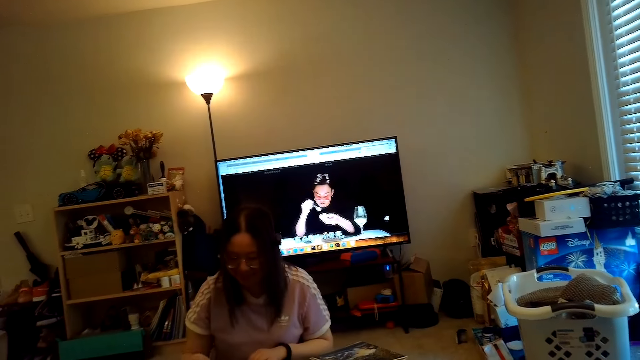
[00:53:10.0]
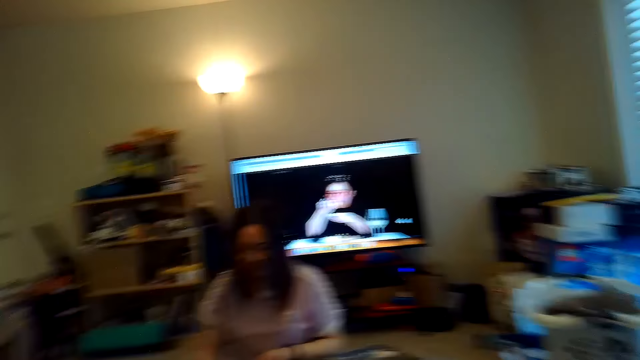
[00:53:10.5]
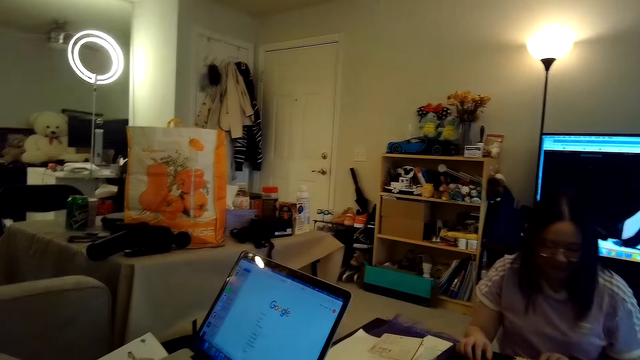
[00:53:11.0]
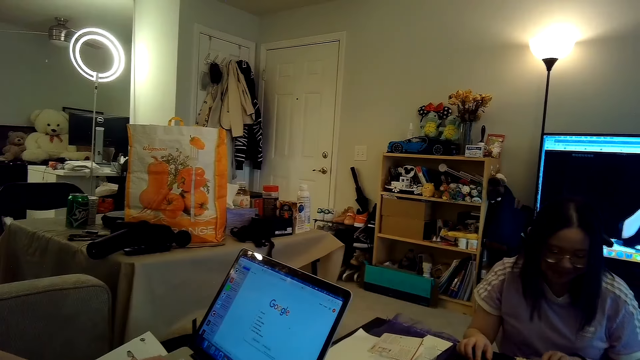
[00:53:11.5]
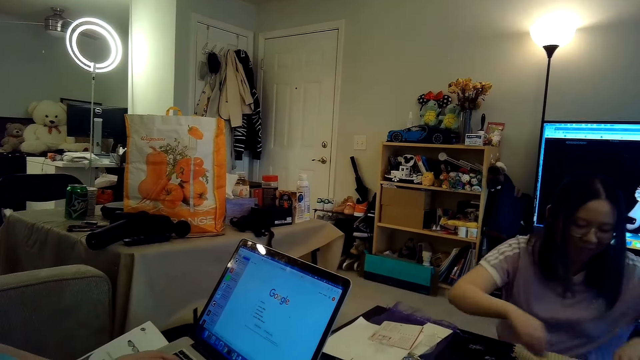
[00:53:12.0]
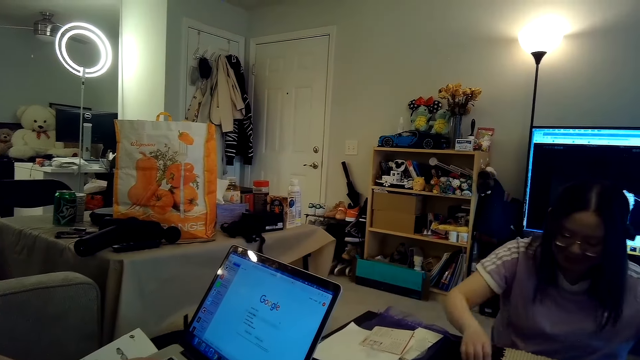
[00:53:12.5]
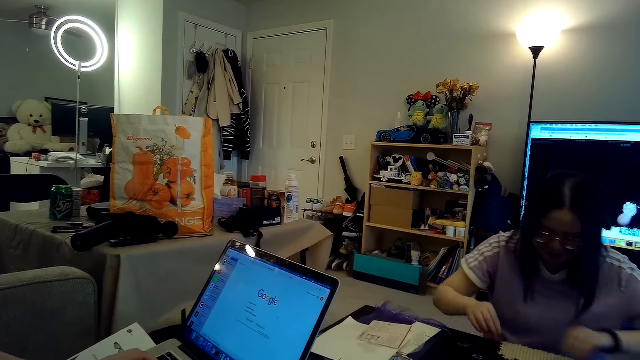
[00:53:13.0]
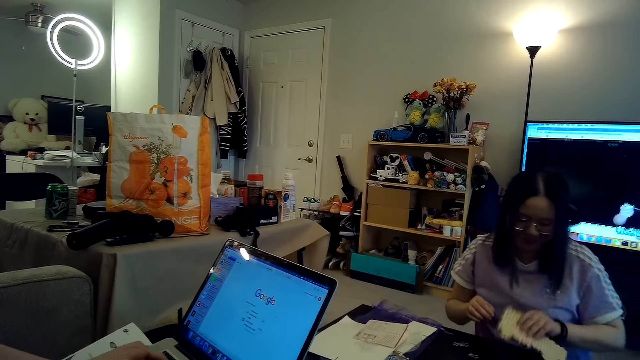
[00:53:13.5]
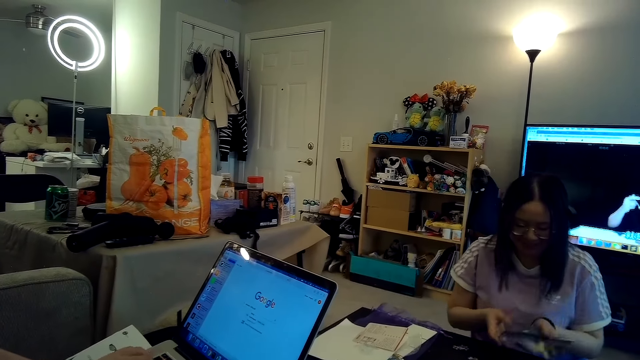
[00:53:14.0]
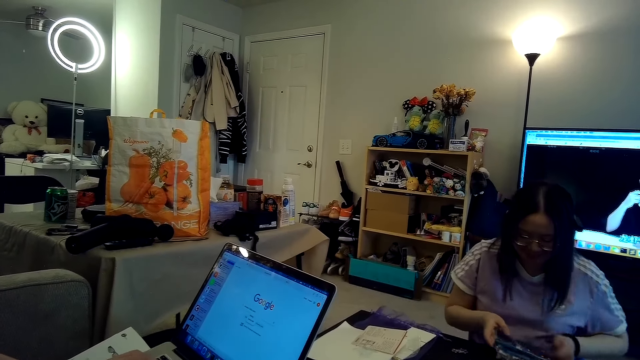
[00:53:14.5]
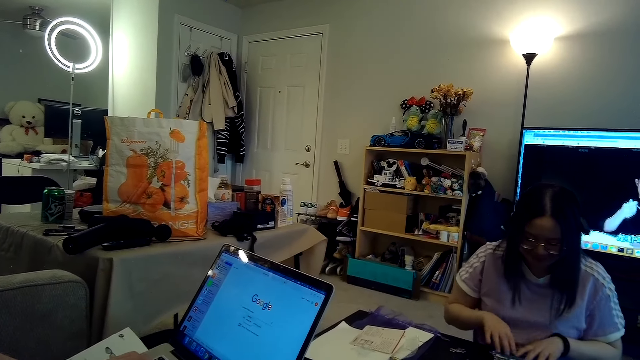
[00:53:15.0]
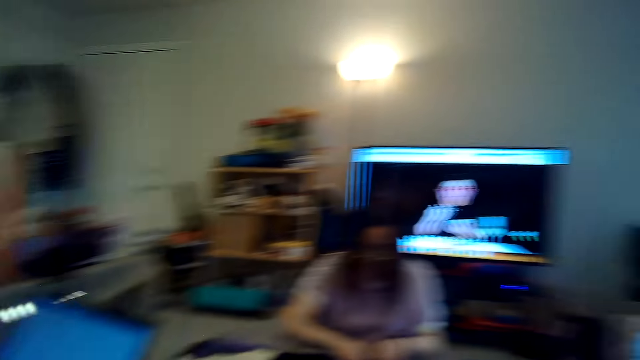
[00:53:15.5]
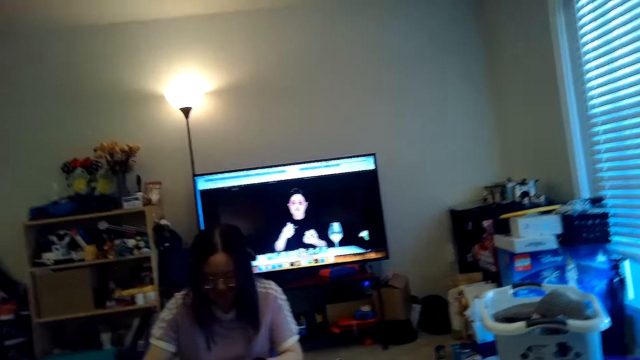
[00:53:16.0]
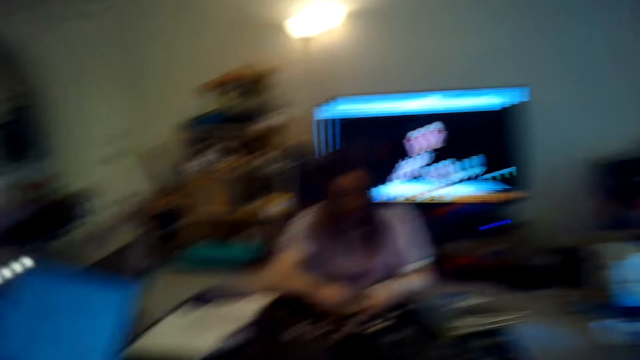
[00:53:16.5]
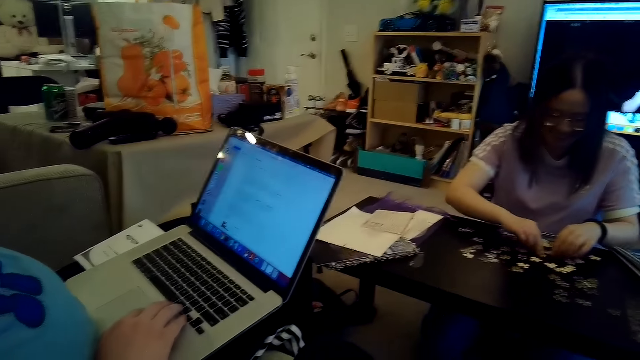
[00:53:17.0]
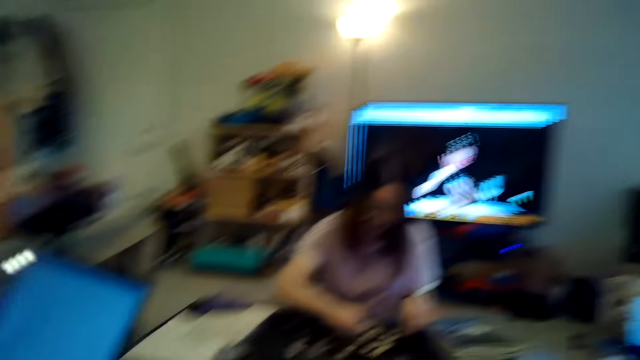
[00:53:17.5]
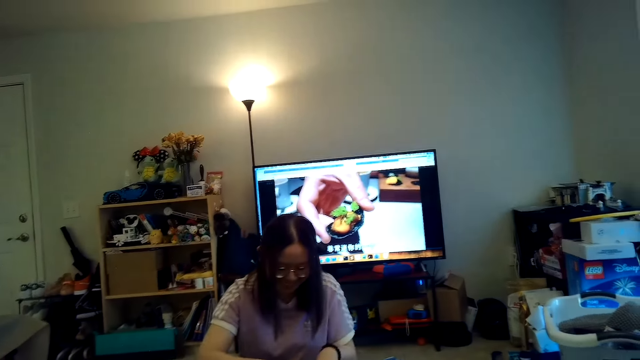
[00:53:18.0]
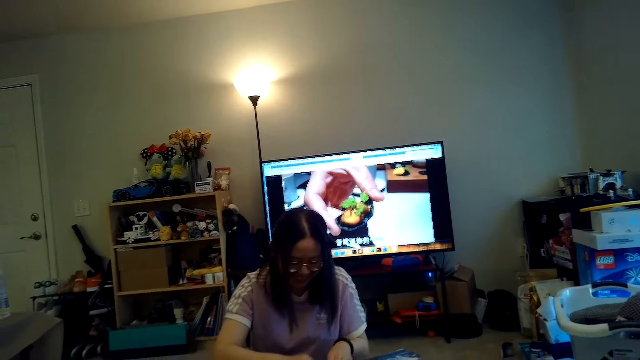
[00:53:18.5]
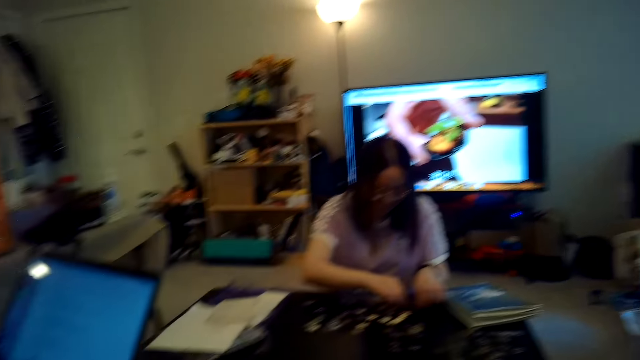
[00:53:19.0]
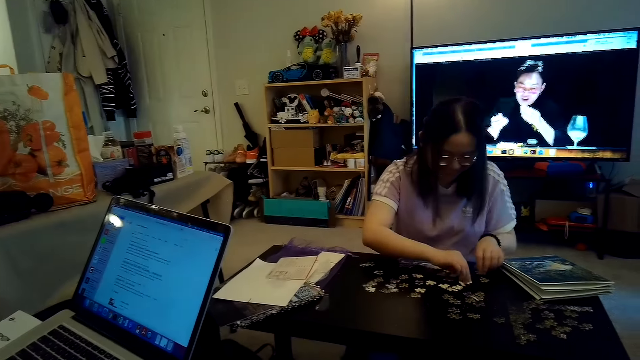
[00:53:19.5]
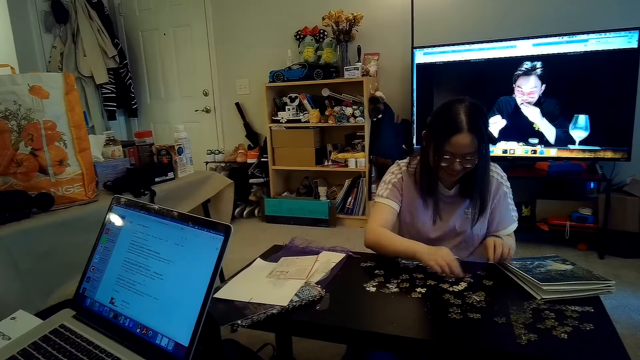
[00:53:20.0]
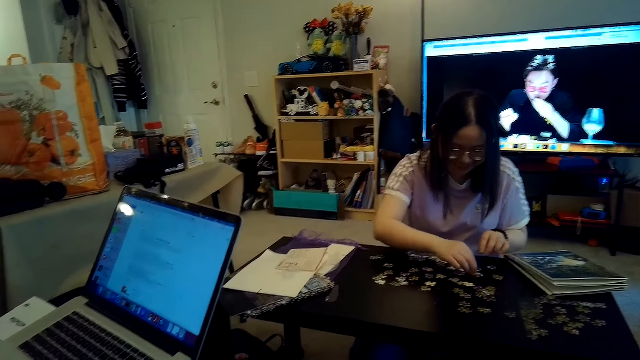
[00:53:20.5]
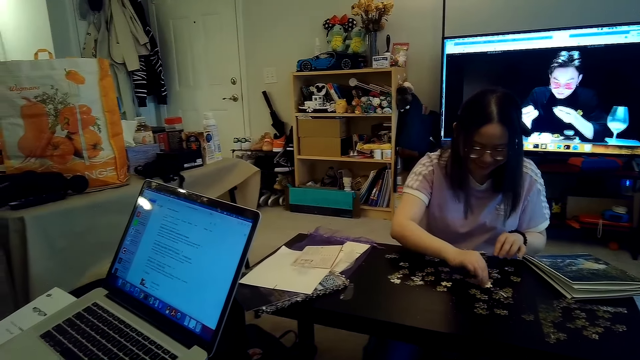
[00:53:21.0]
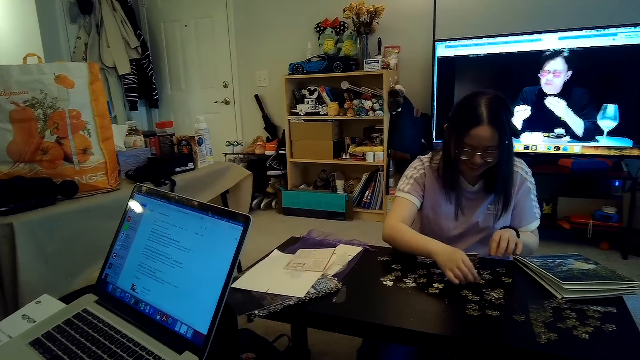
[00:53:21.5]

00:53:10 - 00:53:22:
The camera wearer looks around. They look at the laptop. A person monologues. The camera wearer plays a puzzle on the table. They watch TV. They watch the person play the puzzle game.

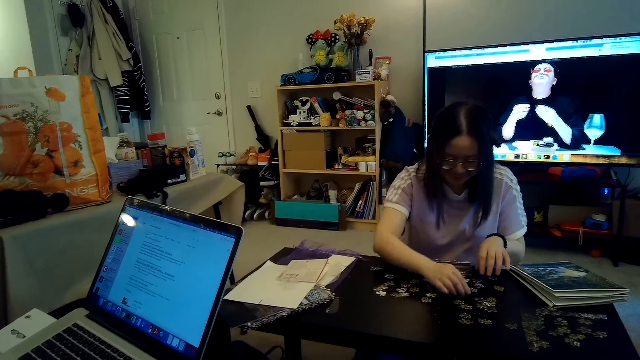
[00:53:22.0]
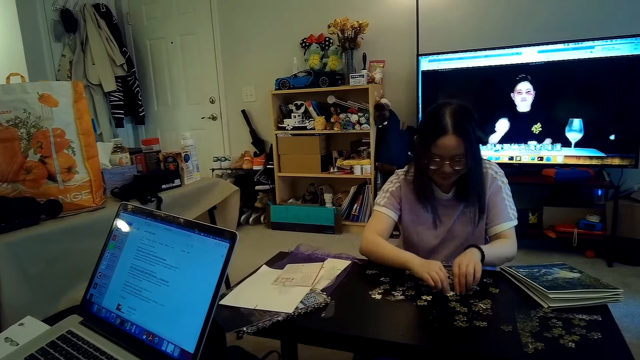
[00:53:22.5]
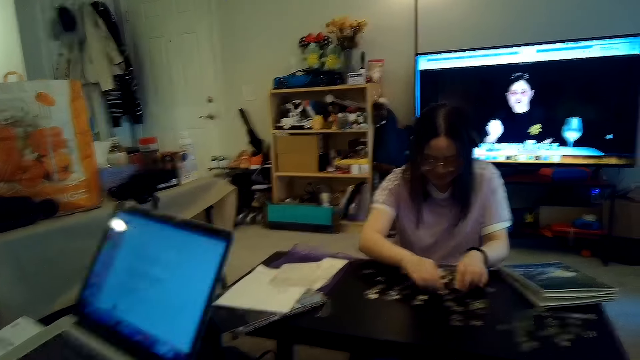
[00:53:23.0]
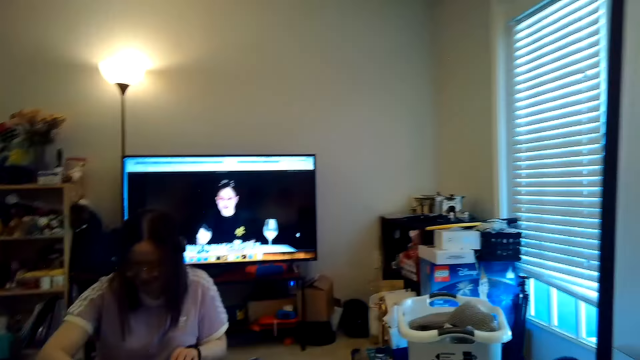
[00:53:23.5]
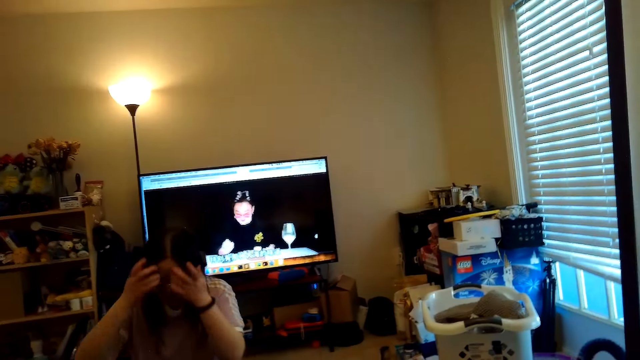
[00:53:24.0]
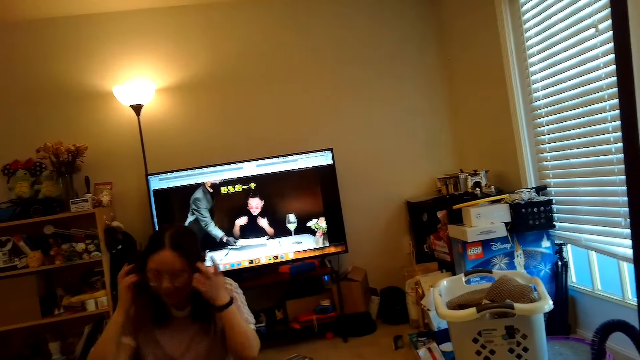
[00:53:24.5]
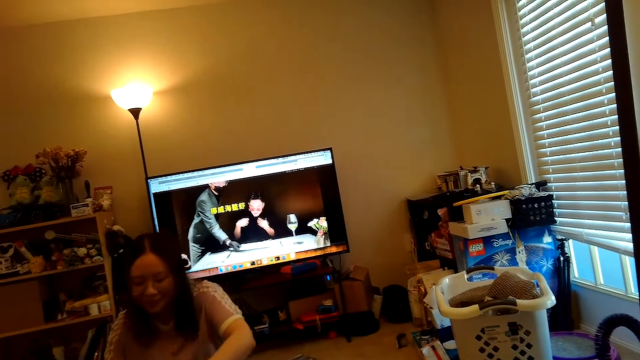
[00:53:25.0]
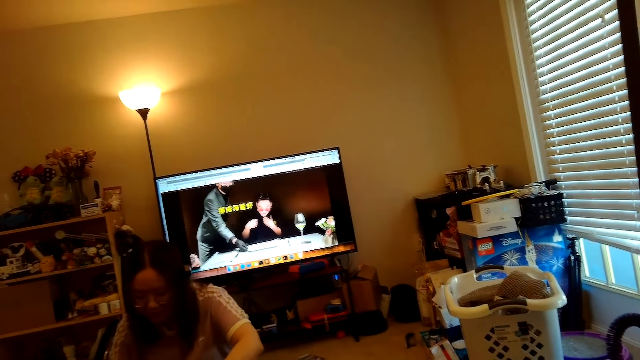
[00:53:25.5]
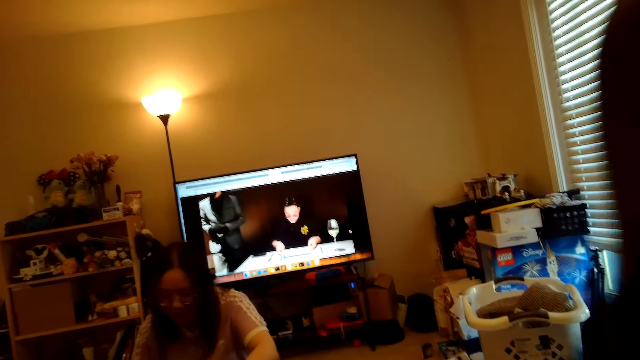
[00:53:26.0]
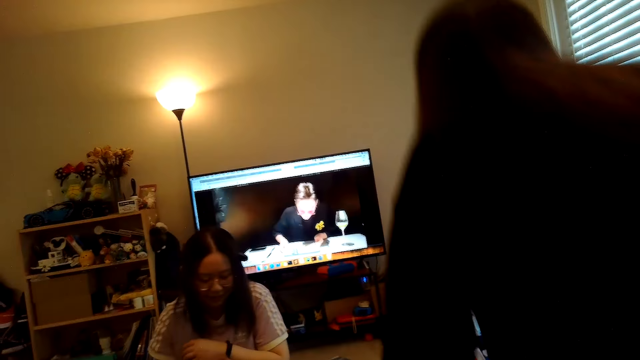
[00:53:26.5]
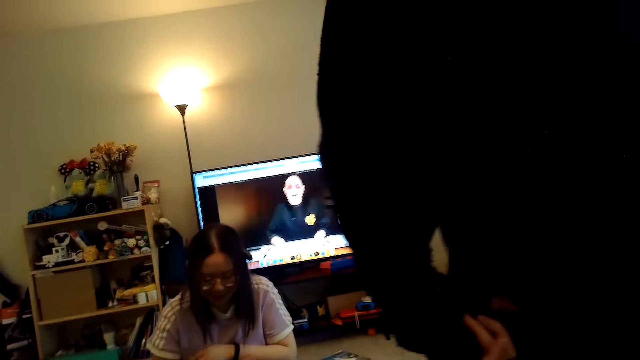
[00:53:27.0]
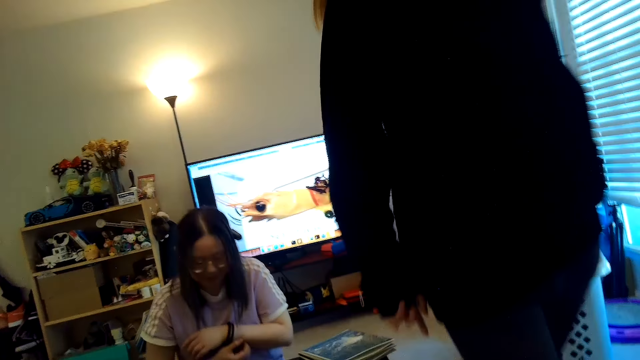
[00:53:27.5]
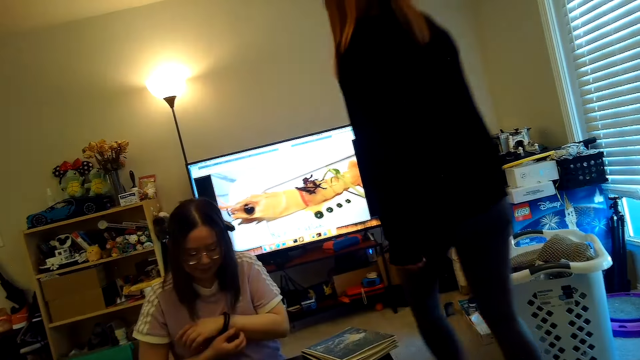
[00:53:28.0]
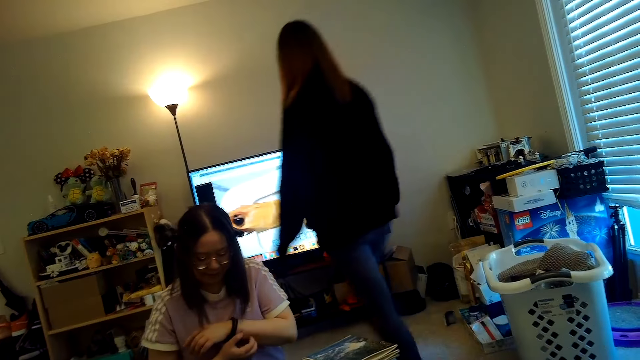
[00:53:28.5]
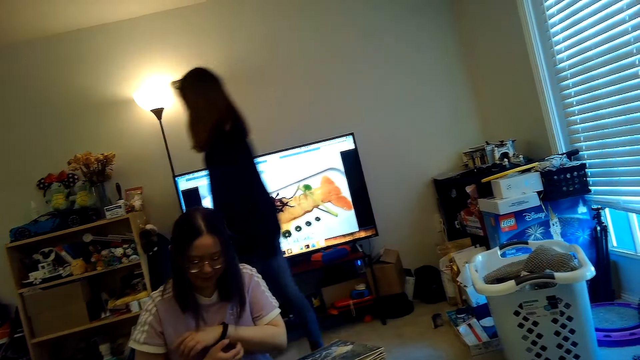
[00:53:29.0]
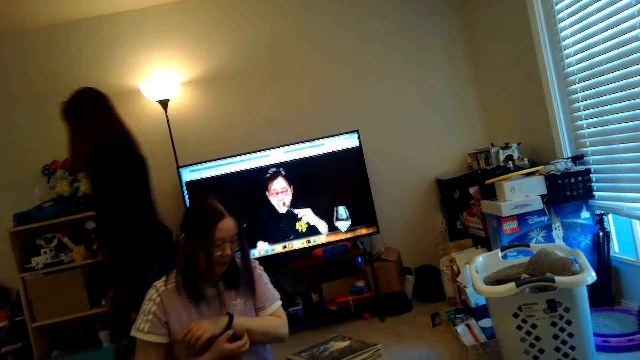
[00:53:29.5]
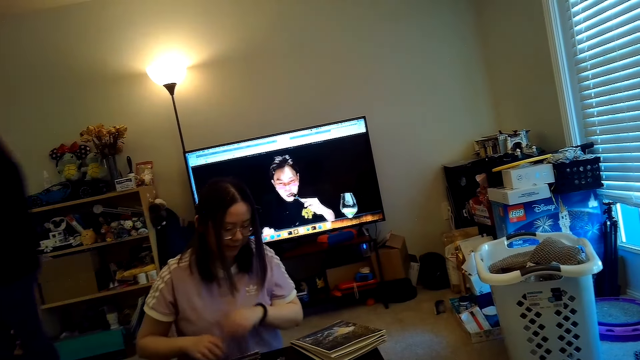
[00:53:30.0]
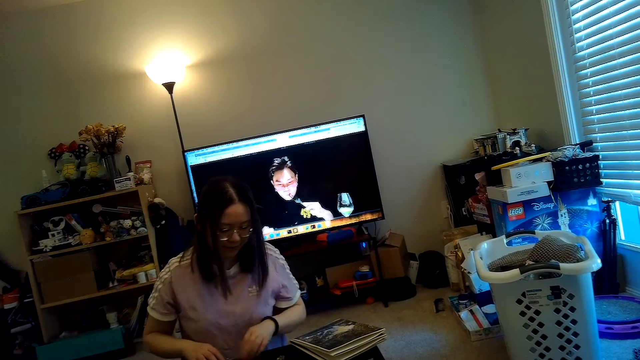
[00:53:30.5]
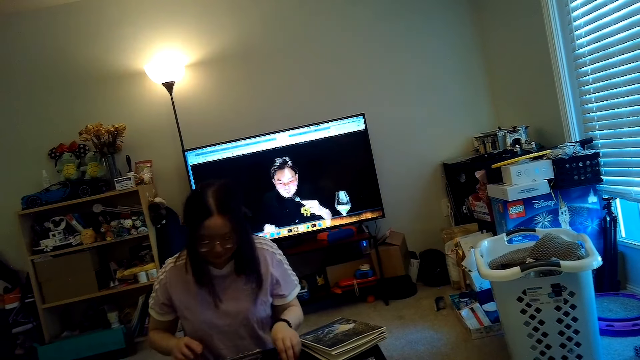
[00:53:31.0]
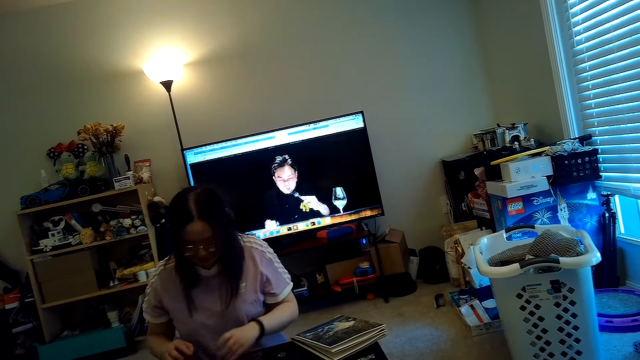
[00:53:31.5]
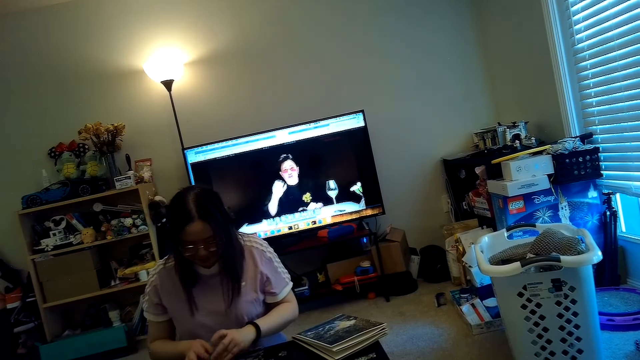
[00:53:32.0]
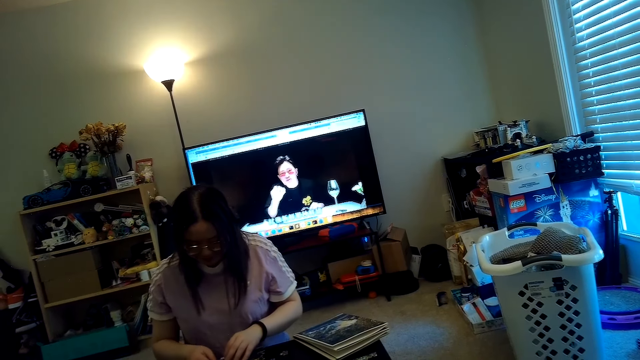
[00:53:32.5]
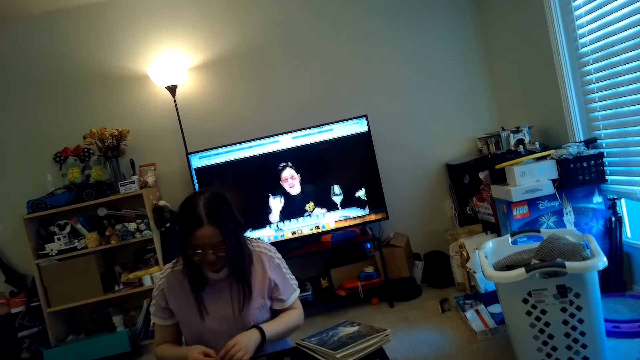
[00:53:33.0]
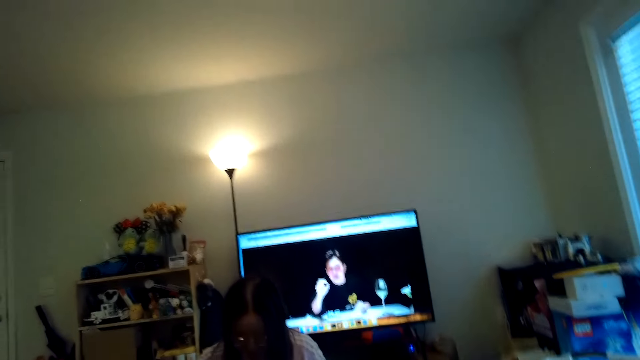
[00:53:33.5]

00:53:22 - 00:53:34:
A person arranges puzzle pieces. Another person dialogues with the first person. The other person stands from her seat and walks on the floor. The camera wearer watches TV. The first person plays the puzzle on the table.
